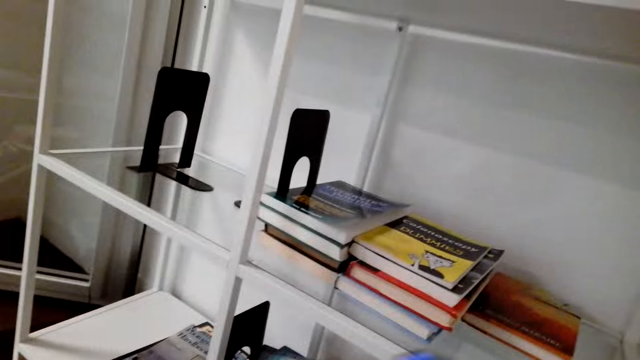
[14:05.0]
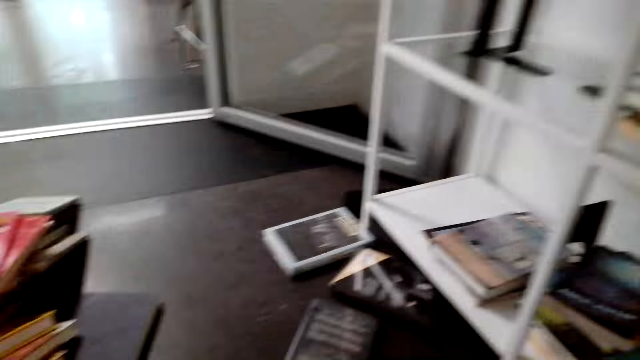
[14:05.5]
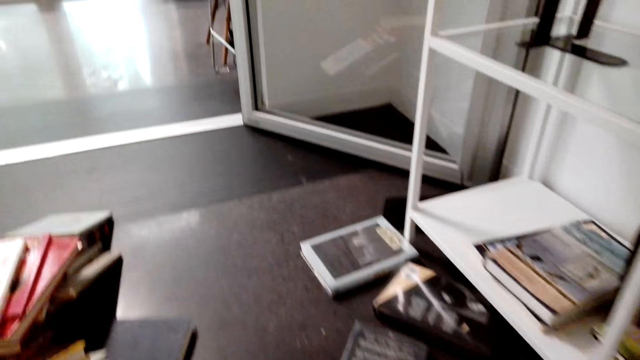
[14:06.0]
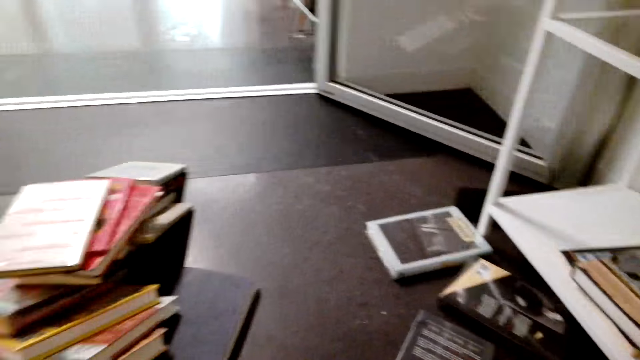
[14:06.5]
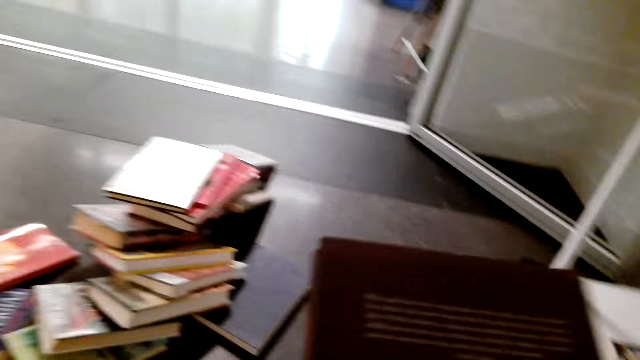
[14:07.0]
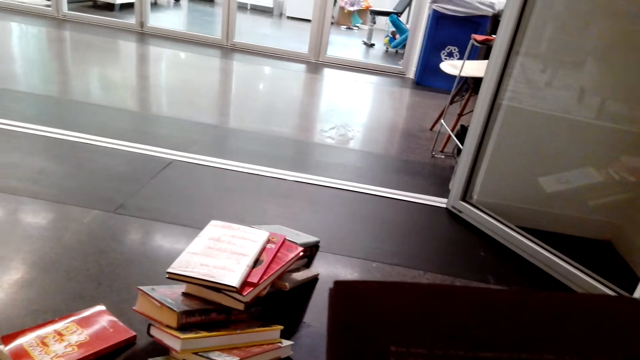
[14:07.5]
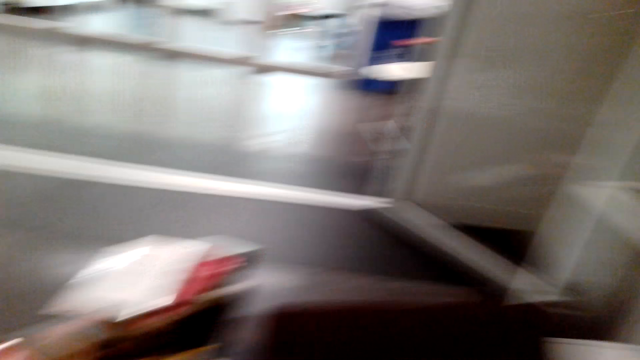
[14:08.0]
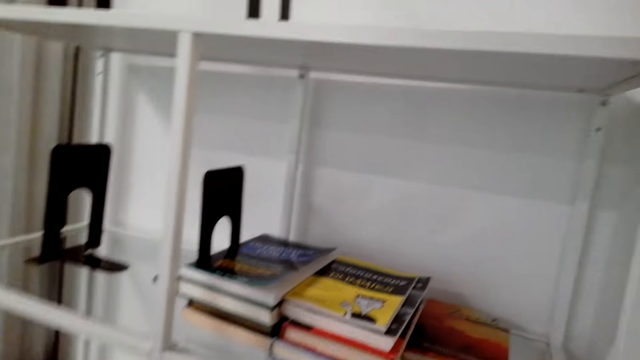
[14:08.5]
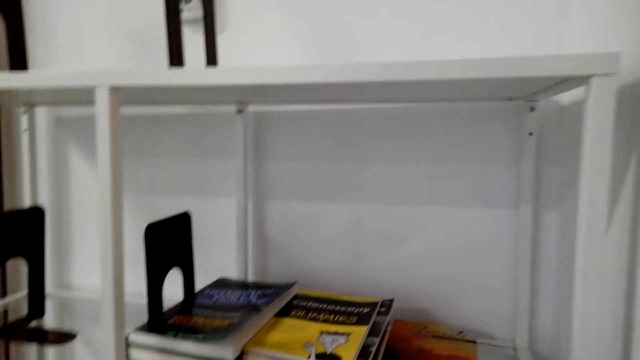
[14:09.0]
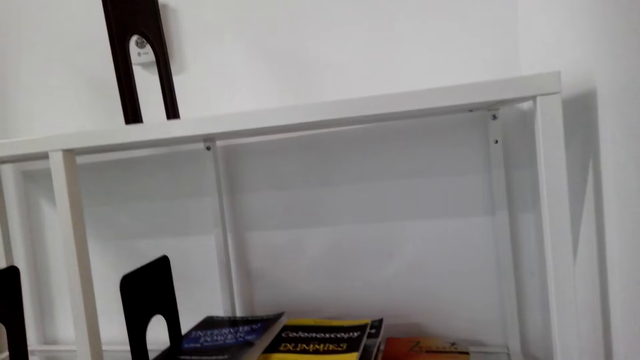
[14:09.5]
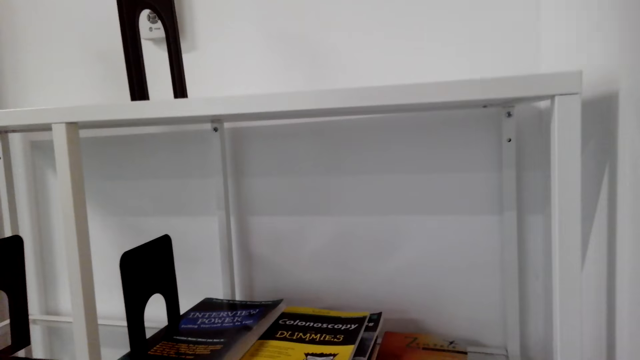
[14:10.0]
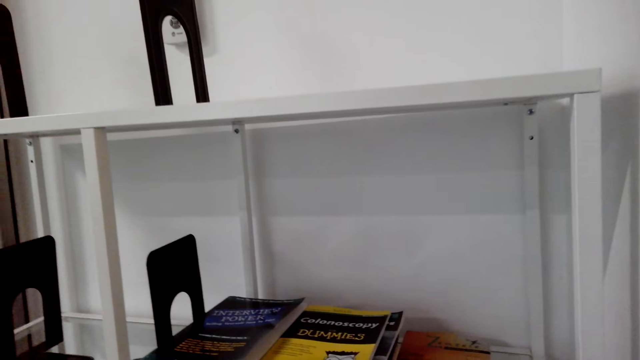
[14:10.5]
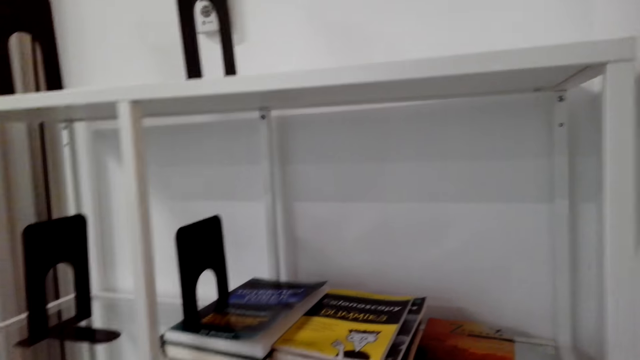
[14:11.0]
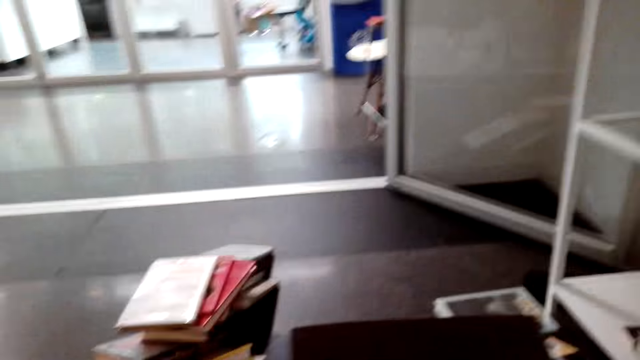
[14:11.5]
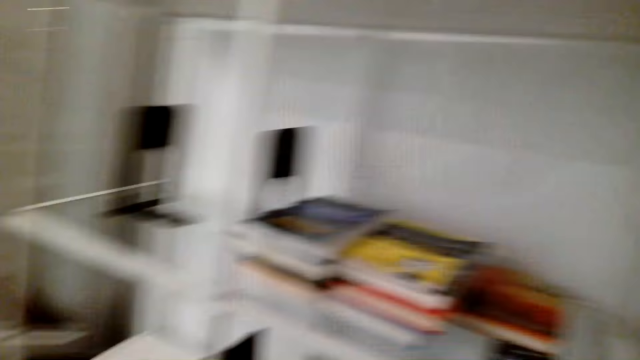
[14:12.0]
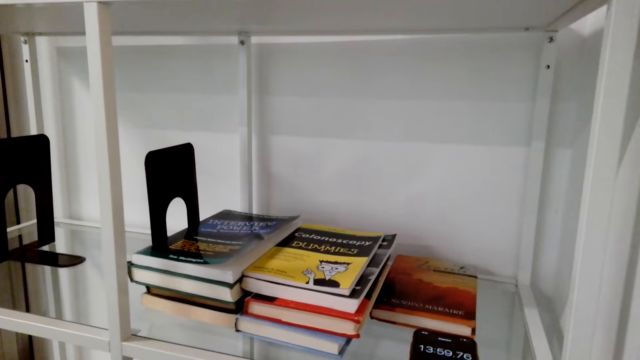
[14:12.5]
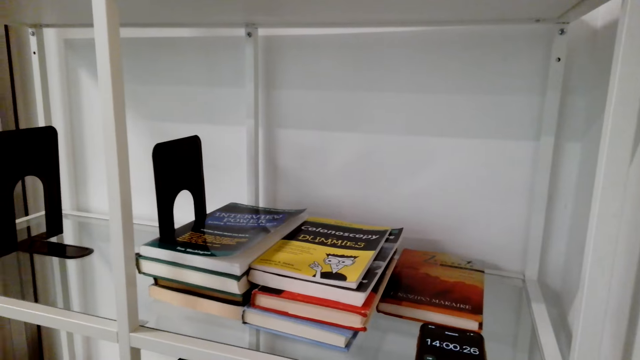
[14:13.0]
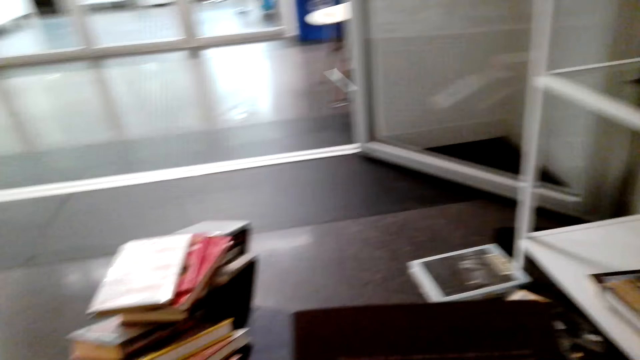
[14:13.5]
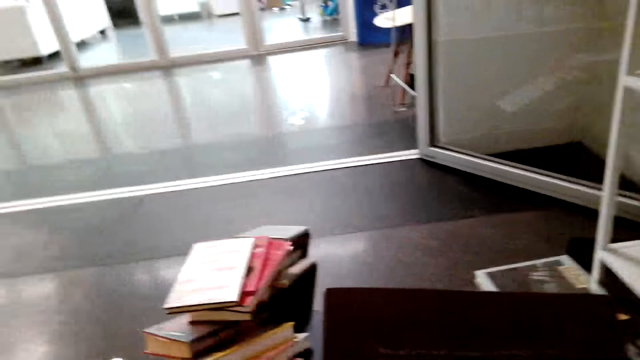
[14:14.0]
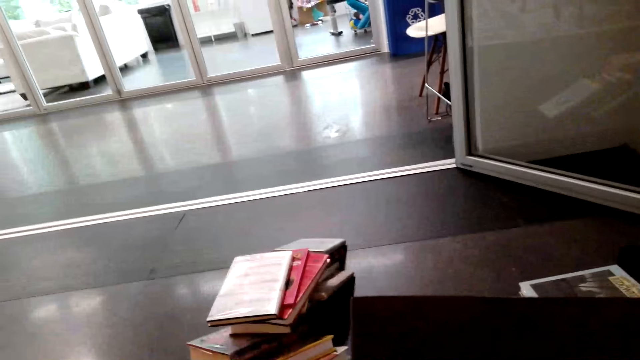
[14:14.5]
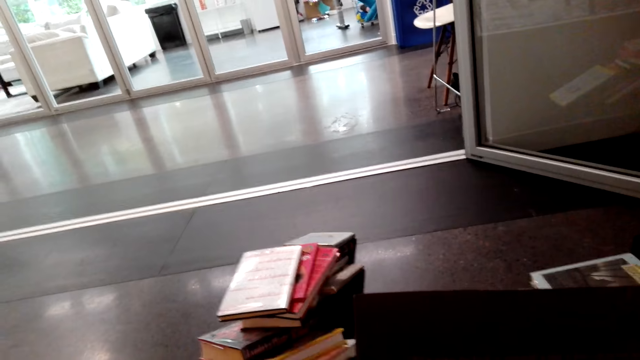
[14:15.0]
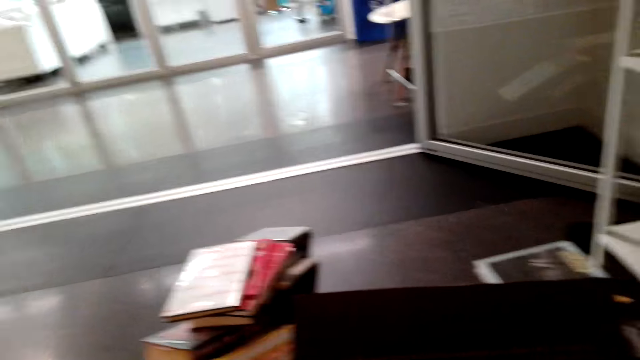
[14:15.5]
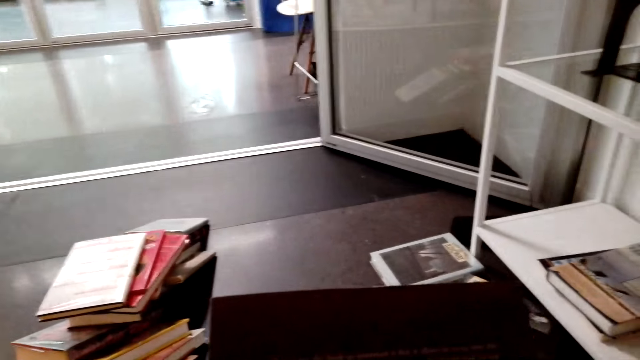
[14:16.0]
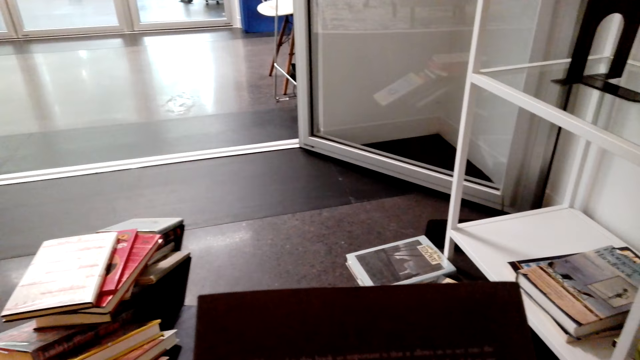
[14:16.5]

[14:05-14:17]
The camera wearer puts the phone on the shelf. She stands on the floor. She holds a story book with her hands. She takes the book.

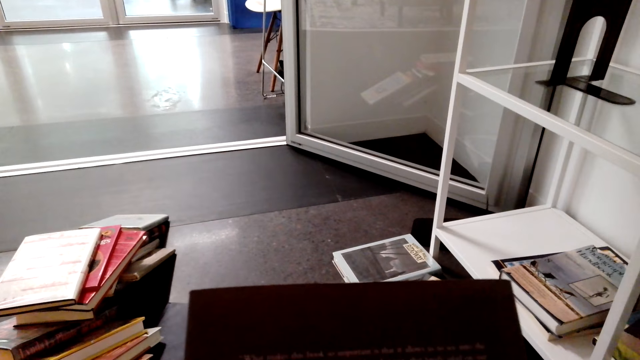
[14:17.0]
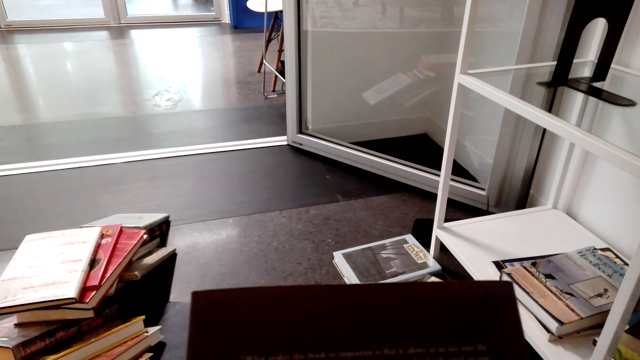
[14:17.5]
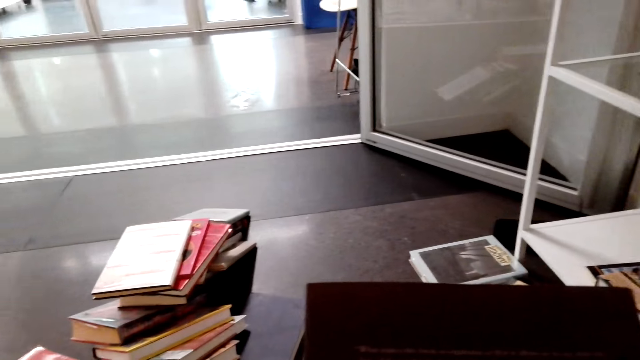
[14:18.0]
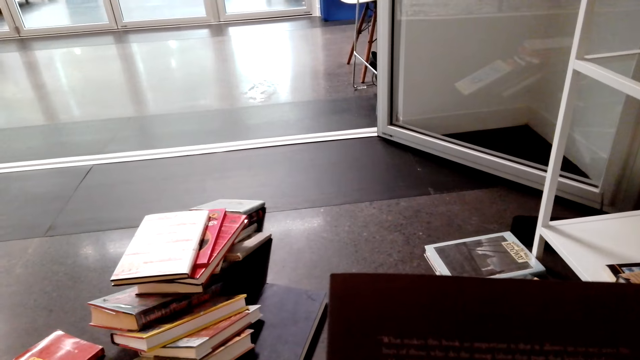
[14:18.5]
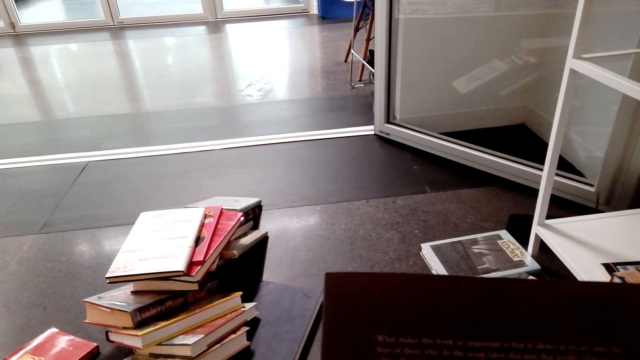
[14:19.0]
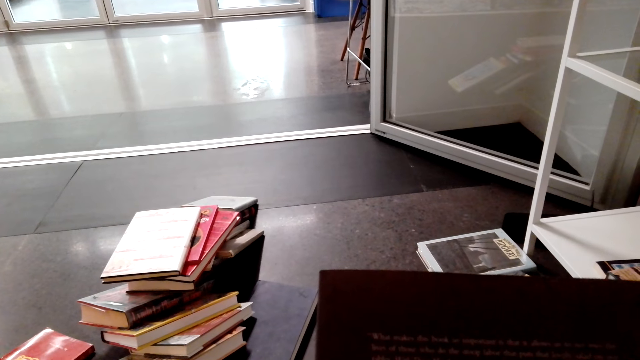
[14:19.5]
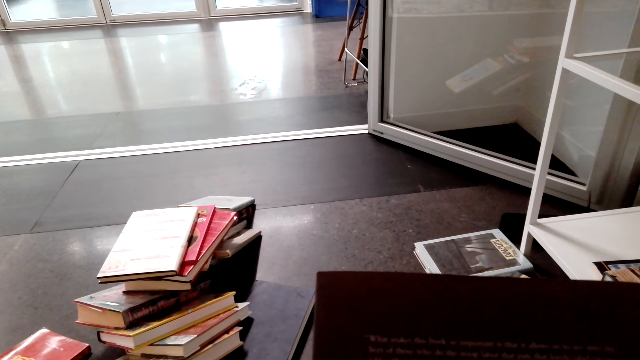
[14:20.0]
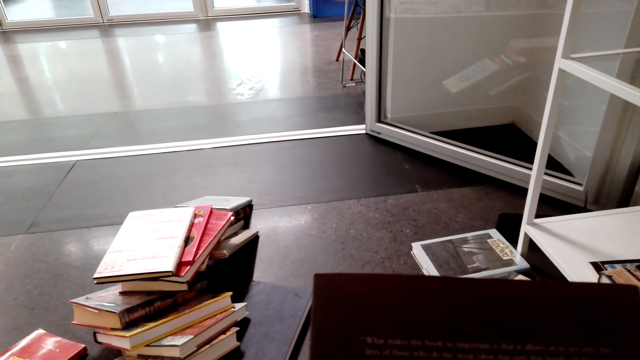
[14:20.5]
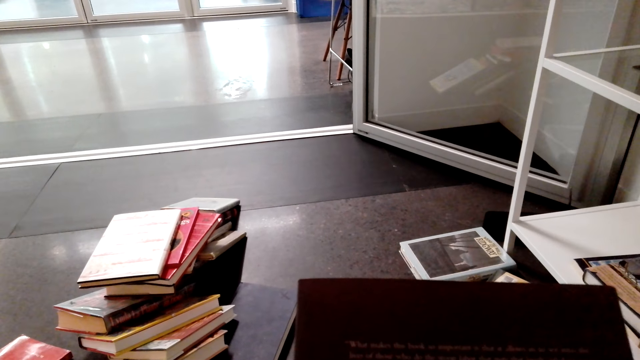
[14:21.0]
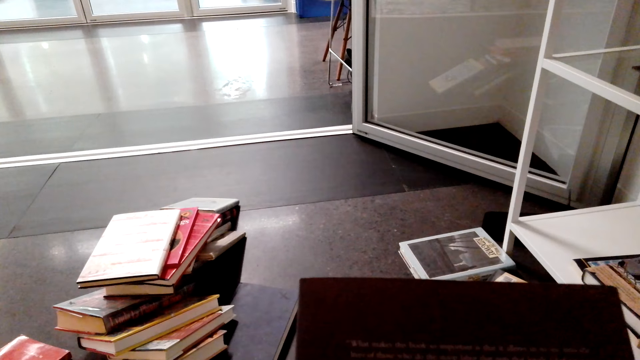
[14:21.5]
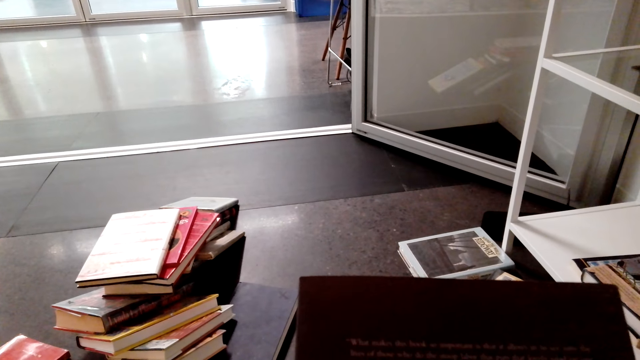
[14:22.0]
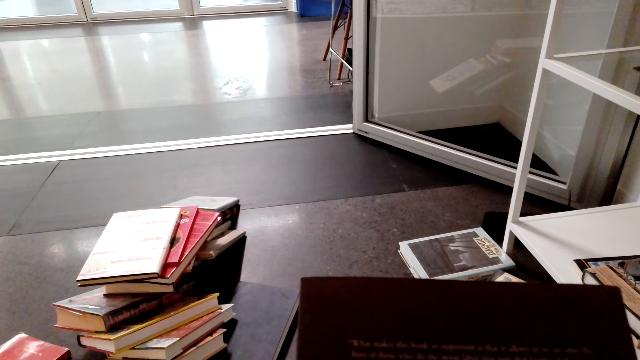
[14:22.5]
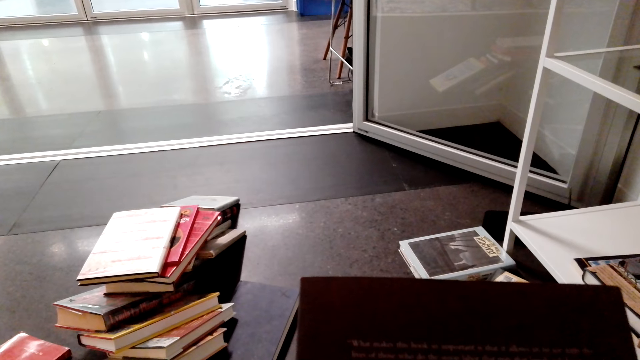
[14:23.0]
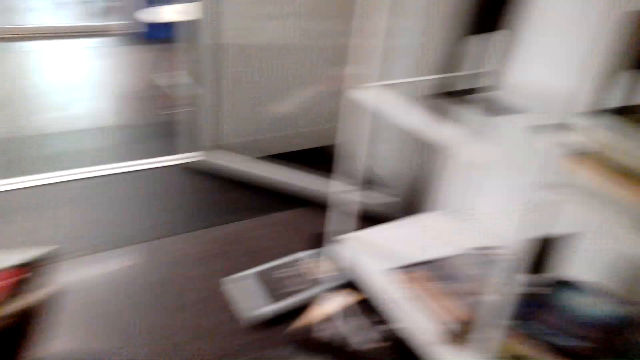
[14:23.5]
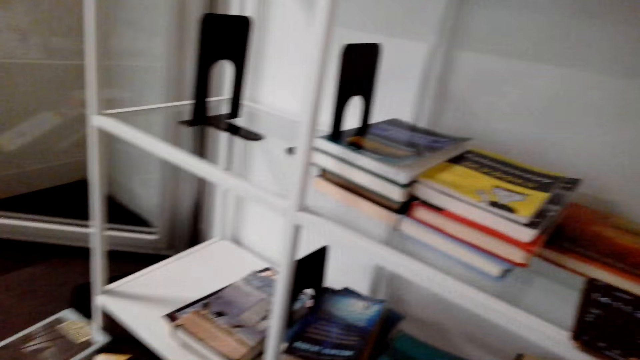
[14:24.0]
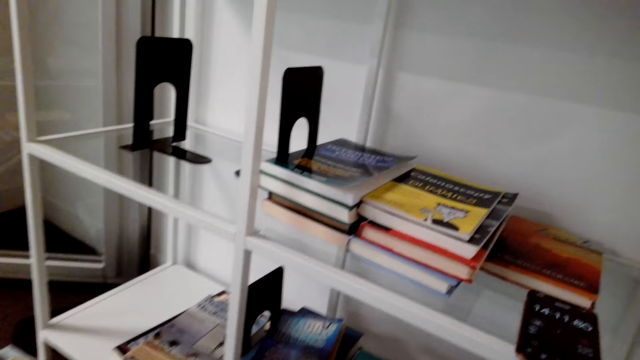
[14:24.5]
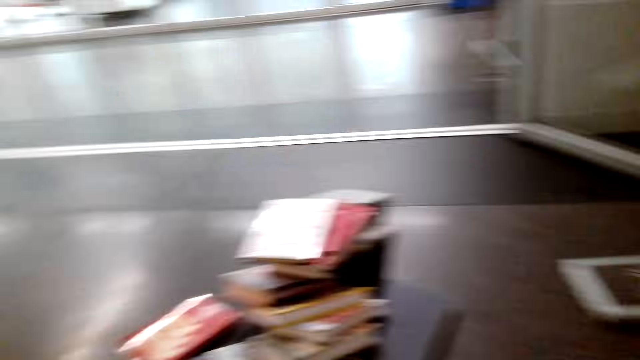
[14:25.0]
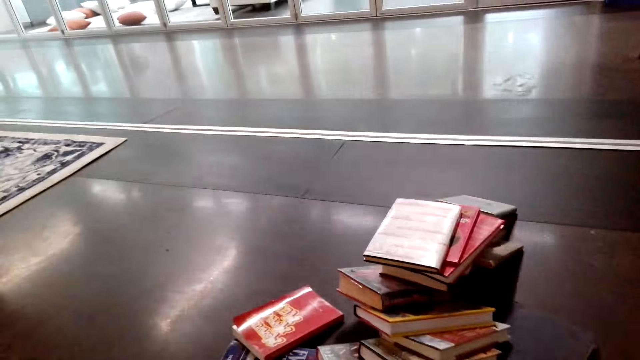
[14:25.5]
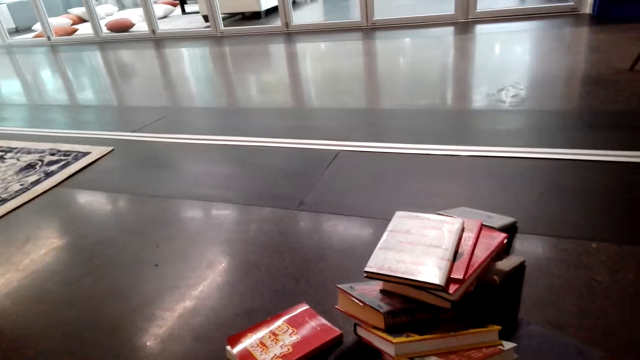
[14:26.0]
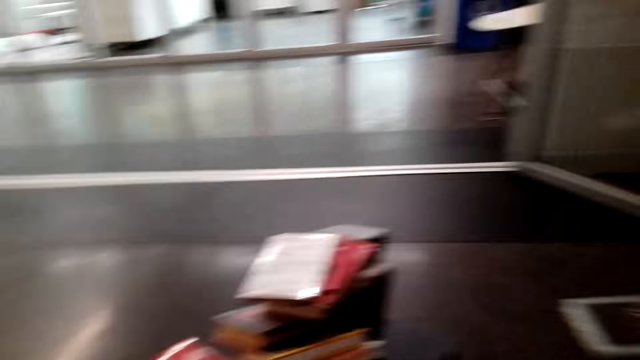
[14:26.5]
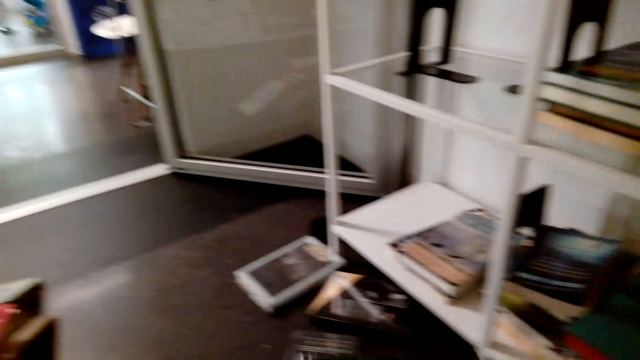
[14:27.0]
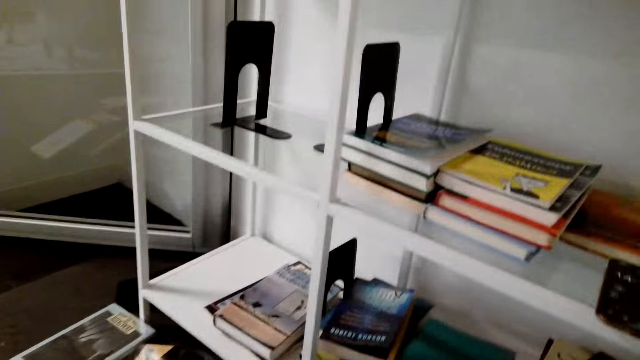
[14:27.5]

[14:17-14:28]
The camera wearer puts a story book in the bookshelf. They stand on the floor.
